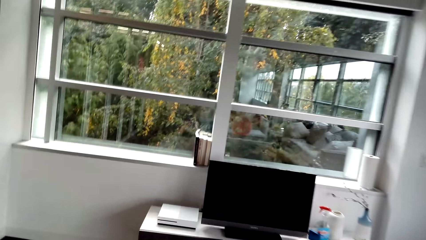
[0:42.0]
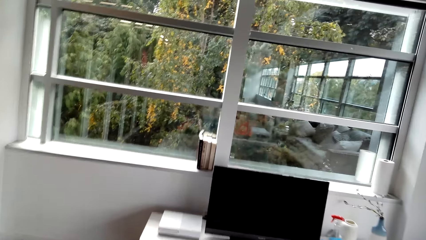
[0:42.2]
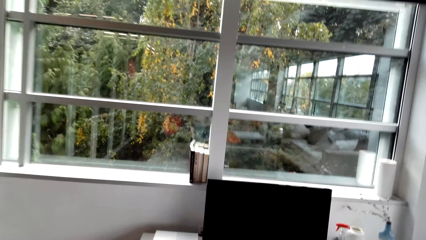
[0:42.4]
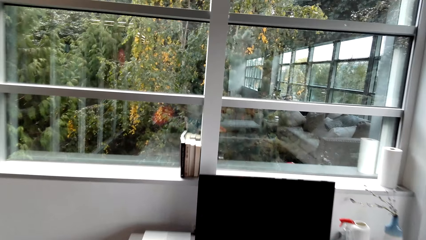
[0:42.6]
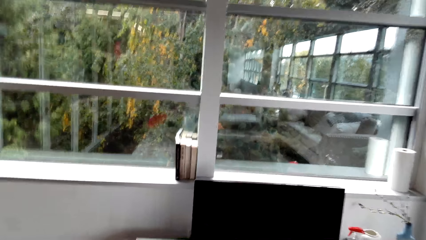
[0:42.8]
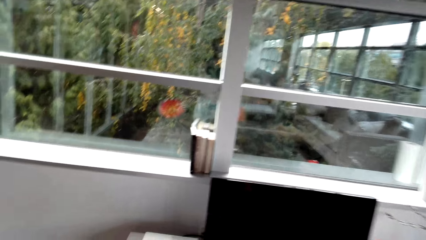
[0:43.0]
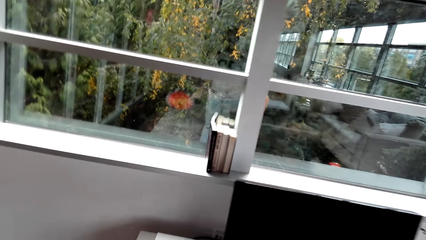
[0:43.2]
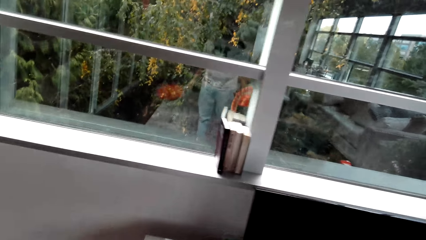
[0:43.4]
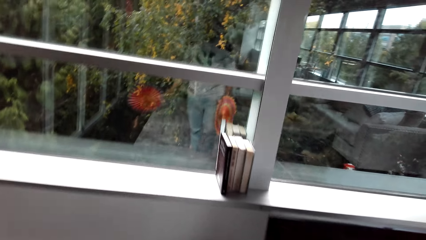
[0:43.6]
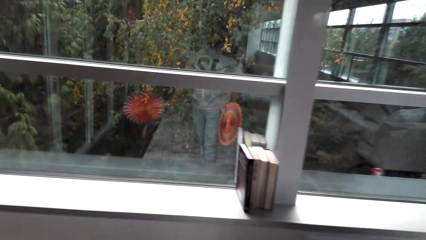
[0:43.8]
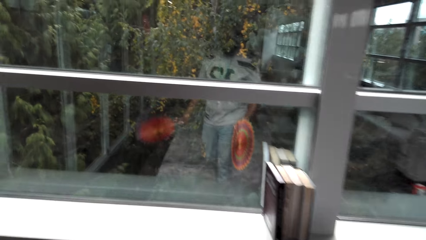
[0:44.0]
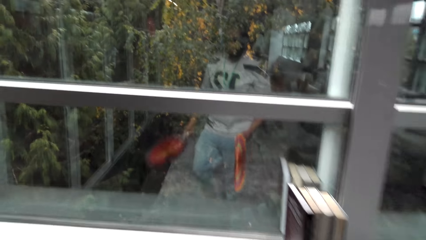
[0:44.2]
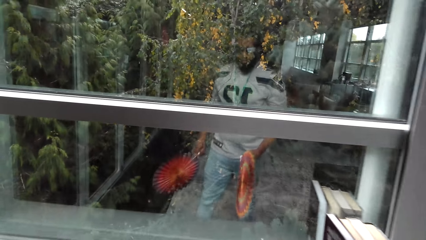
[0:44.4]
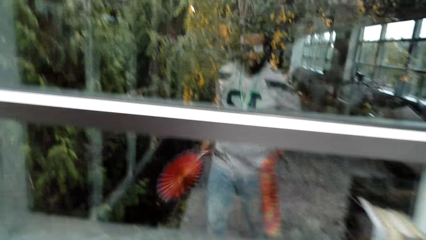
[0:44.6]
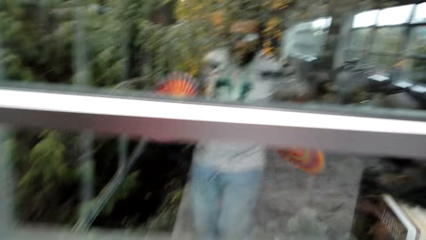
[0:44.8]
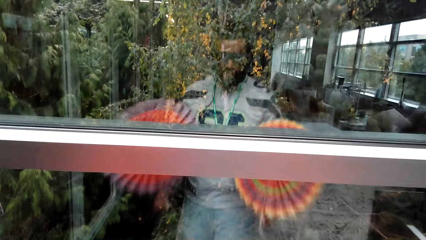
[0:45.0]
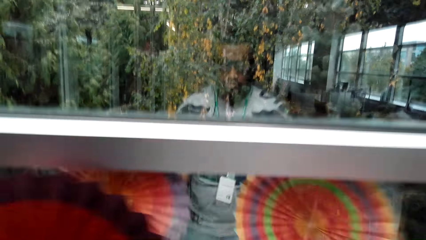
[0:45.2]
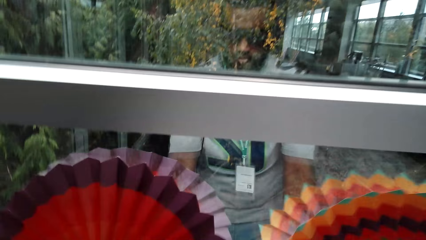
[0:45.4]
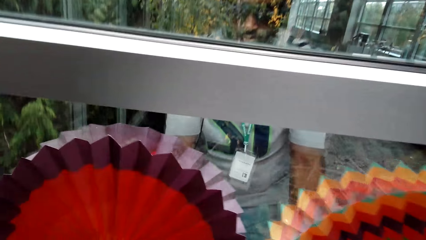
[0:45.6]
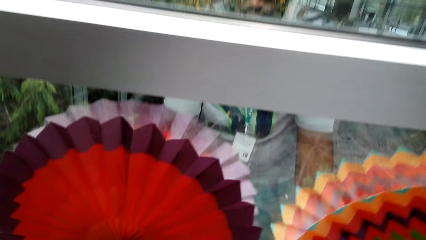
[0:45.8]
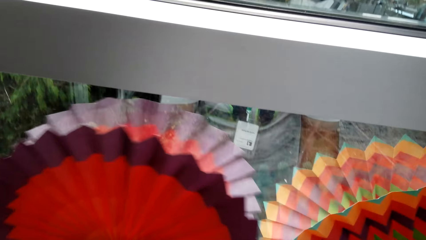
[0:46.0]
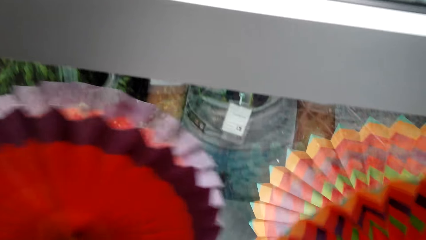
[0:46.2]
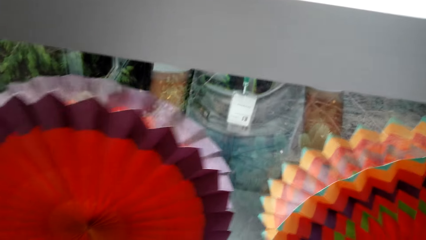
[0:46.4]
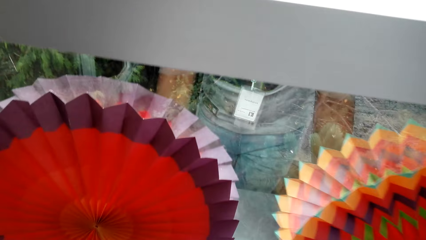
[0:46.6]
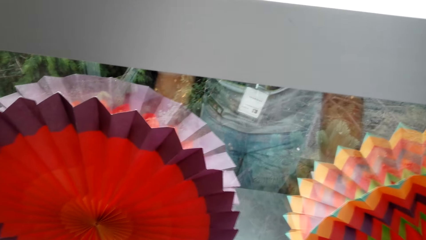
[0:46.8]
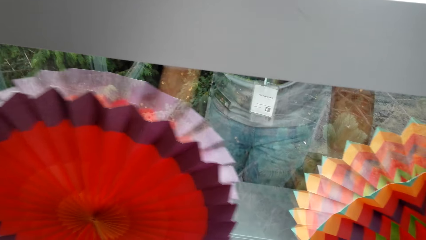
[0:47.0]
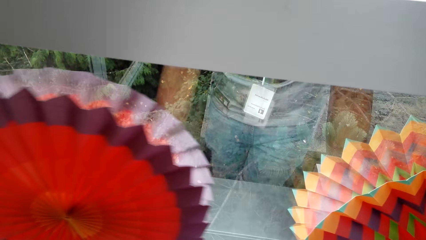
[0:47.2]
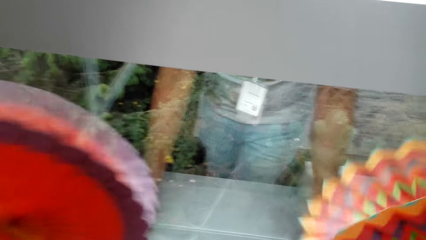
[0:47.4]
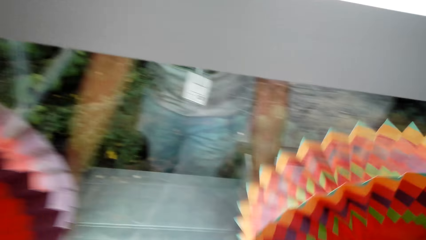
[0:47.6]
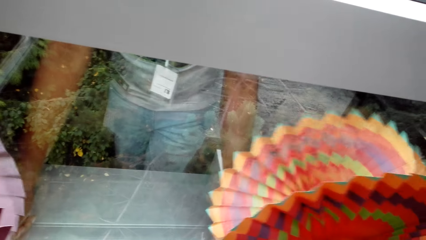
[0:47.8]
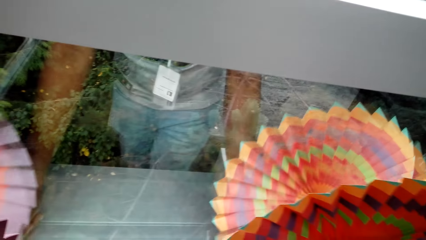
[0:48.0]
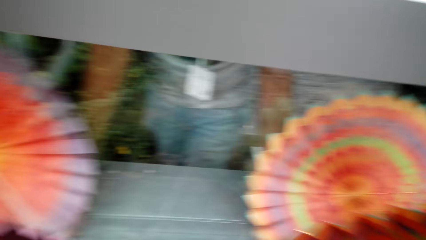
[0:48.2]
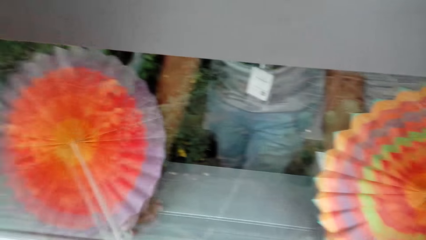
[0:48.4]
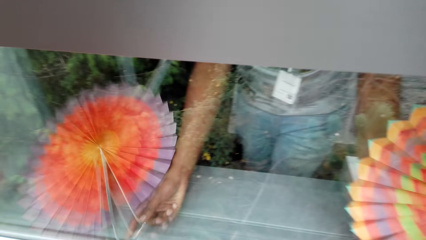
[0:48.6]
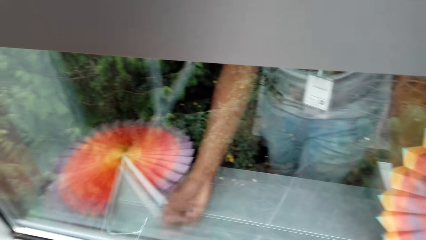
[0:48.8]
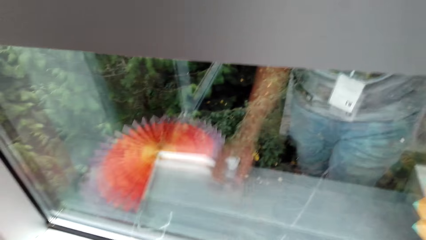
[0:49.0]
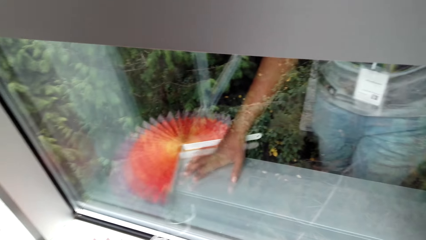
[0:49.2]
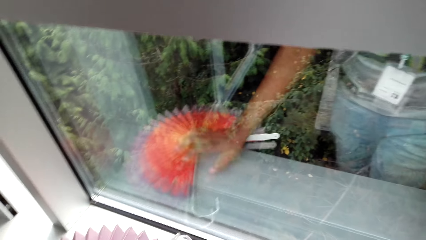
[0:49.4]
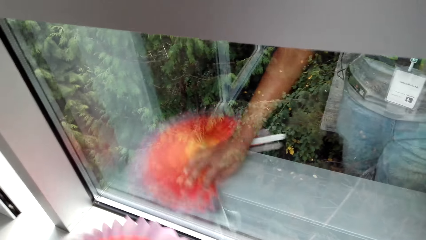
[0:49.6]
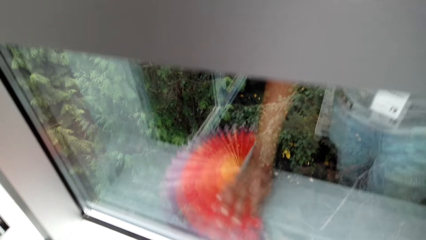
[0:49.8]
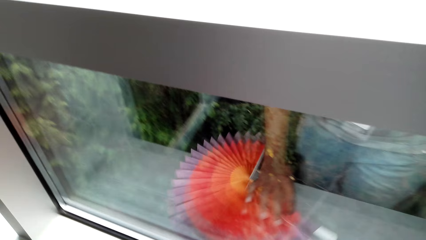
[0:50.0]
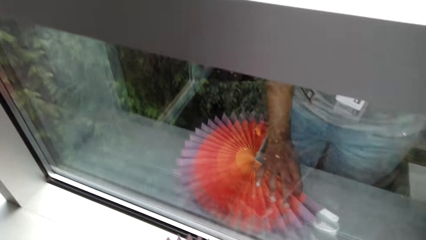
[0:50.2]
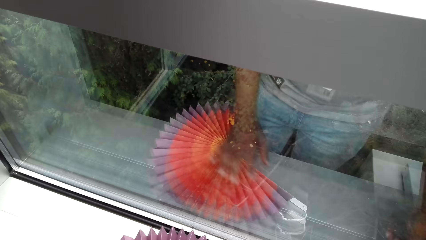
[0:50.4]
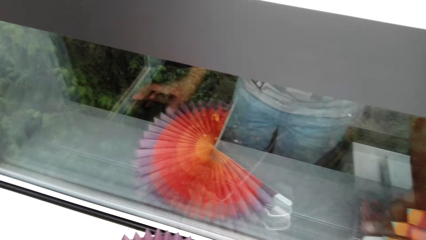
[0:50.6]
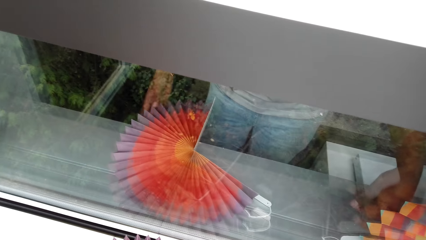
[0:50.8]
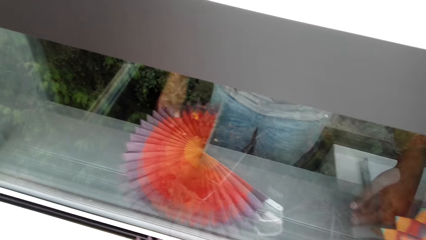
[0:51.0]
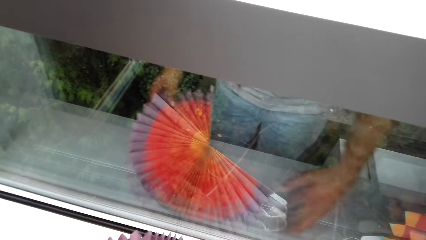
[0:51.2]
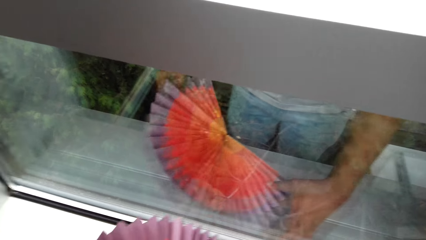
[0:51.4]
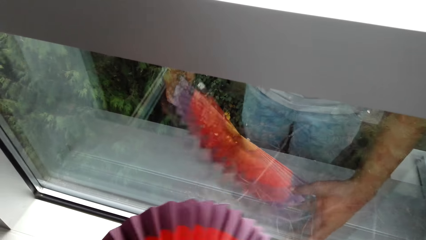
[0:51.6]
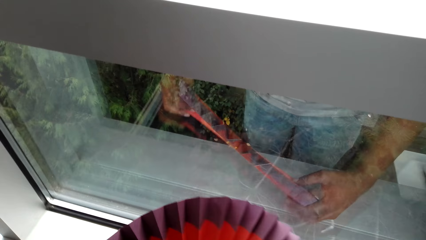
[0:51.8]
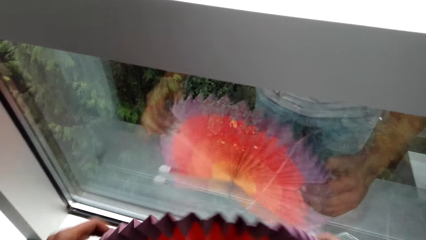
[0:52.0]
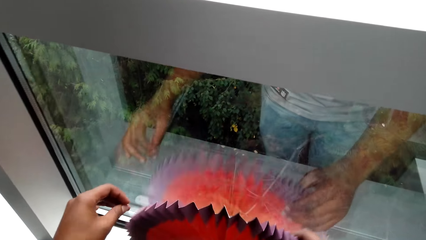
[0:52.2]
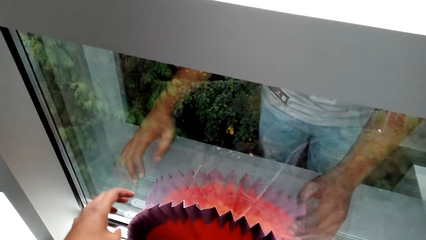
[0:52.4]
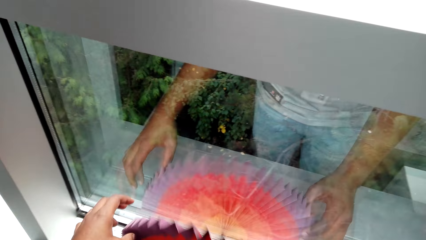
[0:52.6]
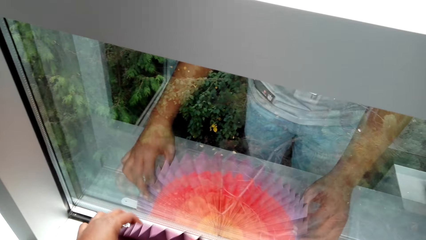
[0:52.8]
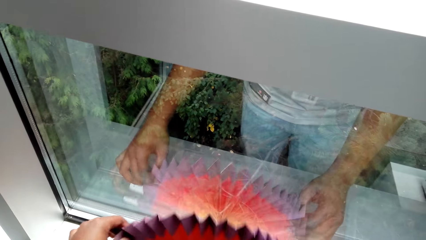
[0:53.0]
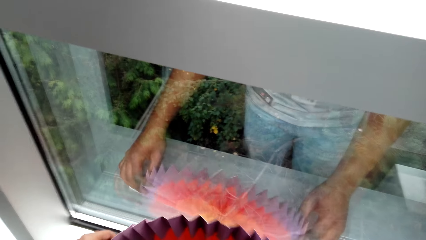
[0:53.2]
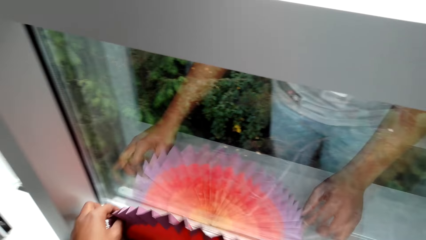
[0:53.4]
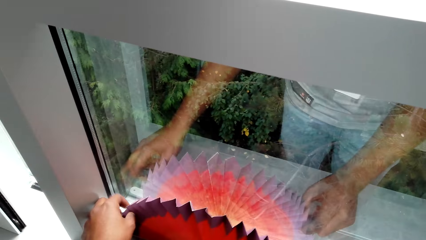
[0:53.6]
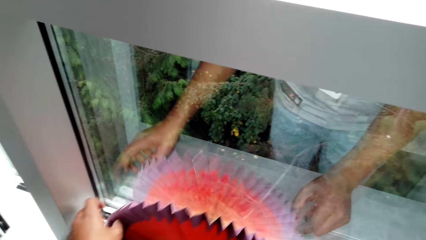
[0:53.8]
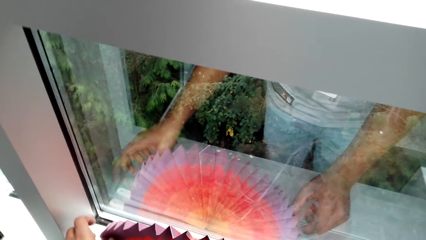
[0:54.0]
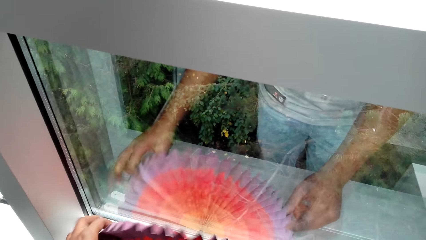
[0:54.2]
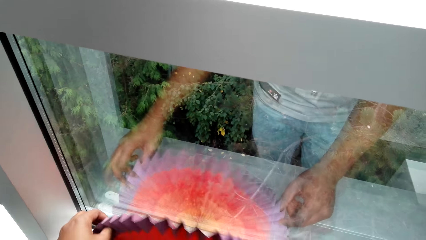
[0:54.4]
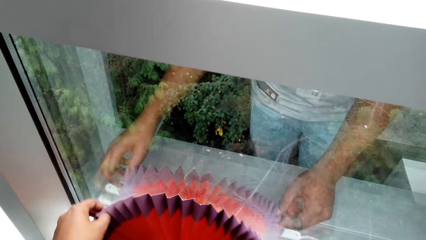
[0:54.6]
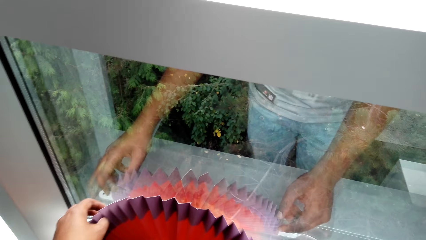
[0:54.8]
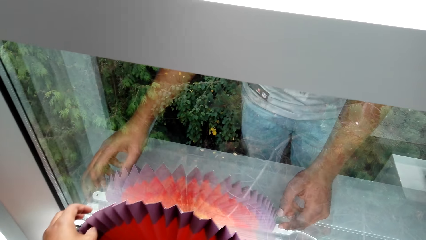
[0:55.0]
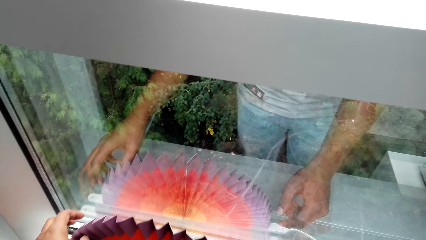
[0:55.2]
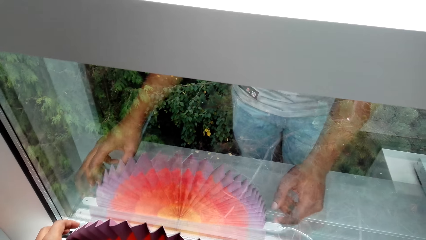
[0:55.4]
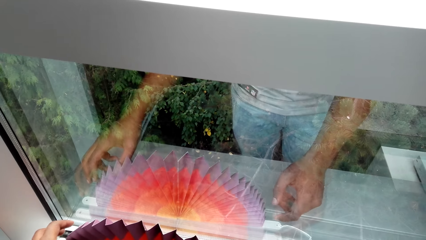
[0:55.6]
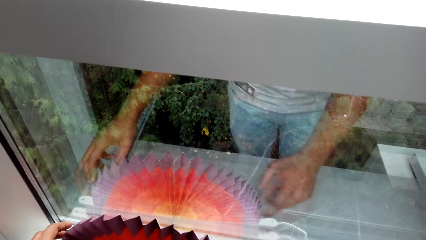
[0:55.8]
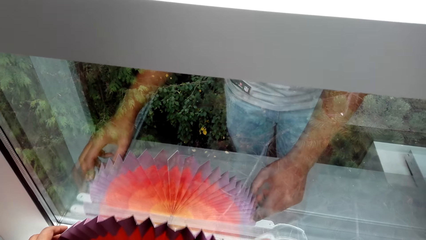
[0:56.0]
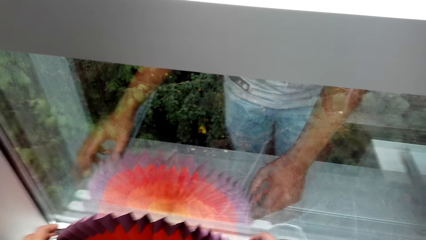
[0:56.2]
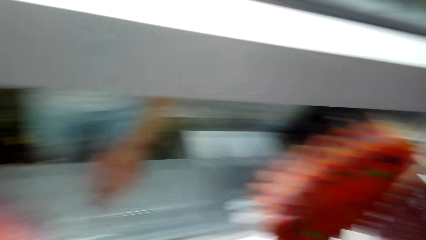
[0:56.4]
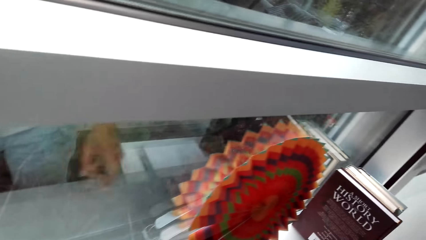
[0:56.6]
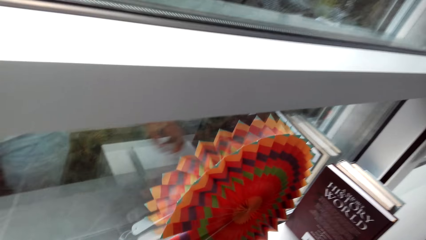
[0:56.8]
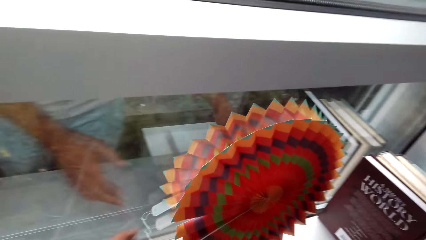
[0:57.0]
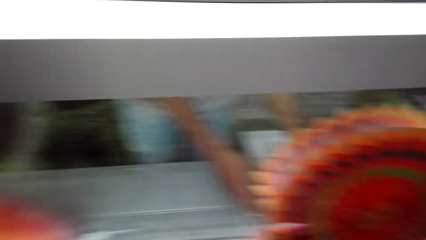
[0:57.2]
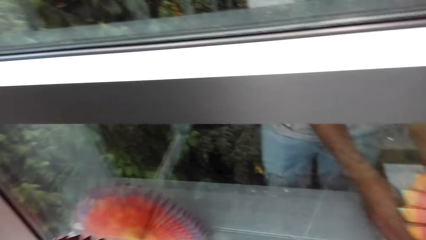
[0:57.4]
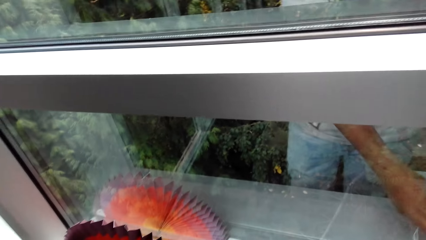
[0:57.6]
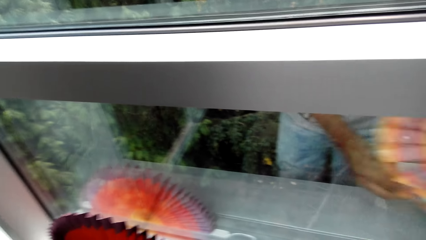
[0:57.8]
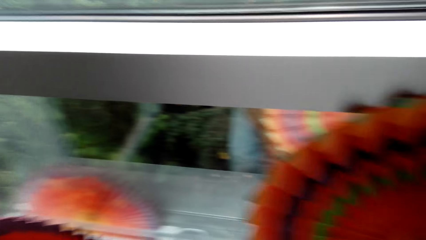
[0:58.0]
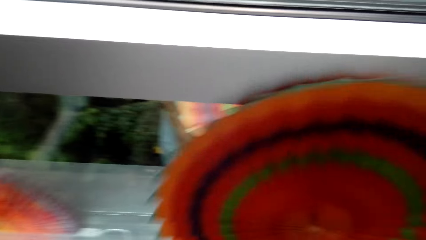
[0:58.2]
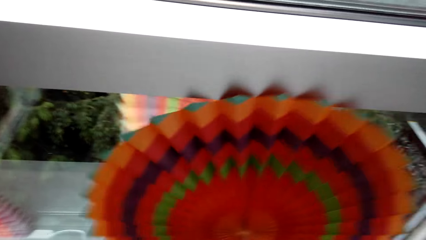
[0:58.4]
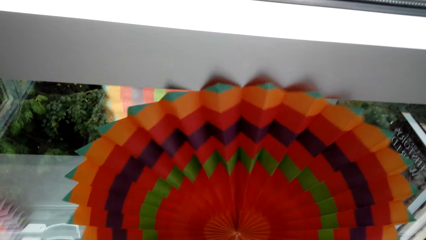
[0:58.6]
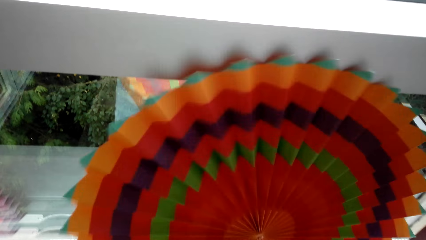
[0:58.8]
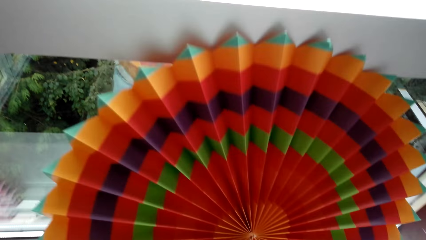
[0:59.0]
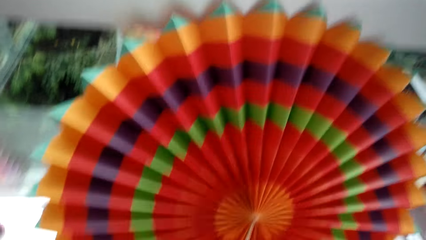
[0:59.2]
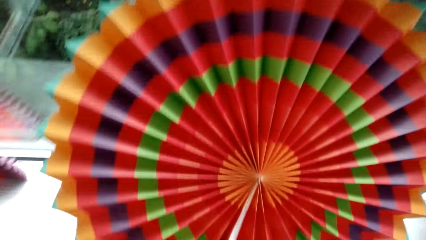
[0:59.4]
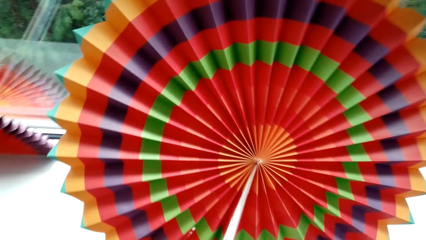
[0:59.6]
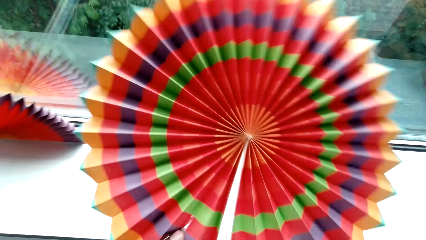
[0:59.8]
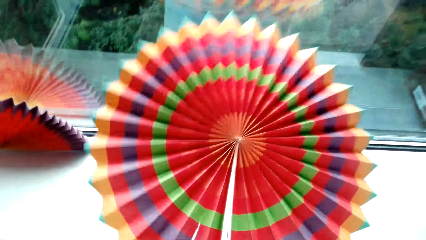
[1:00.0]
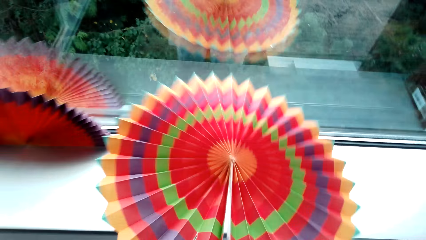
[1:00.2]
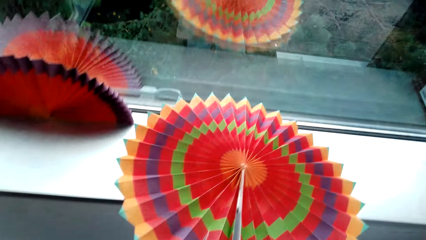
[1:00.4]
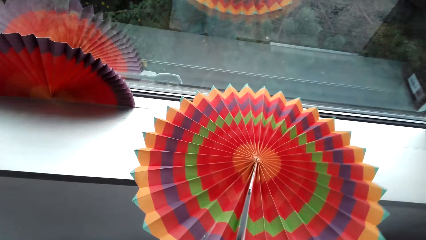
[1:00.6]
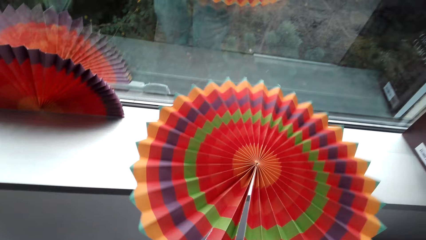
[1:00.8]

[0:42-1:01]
The camera wearer places the decorative folding fan on the window bar. They adjust the decorative folding fan.
